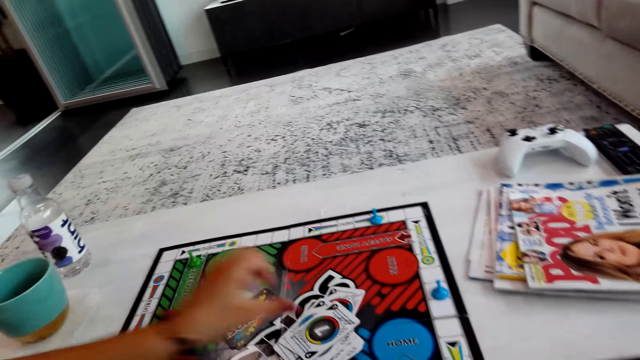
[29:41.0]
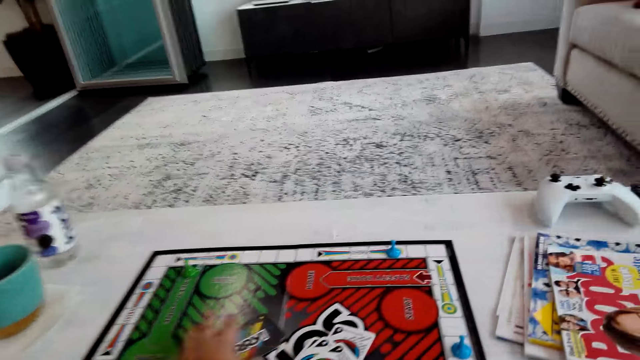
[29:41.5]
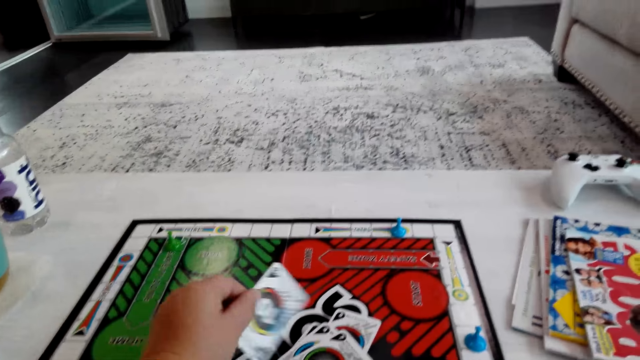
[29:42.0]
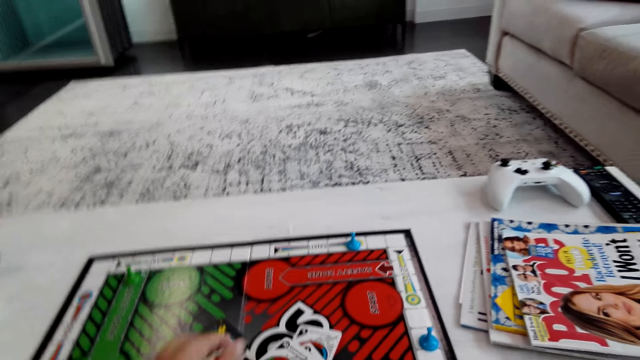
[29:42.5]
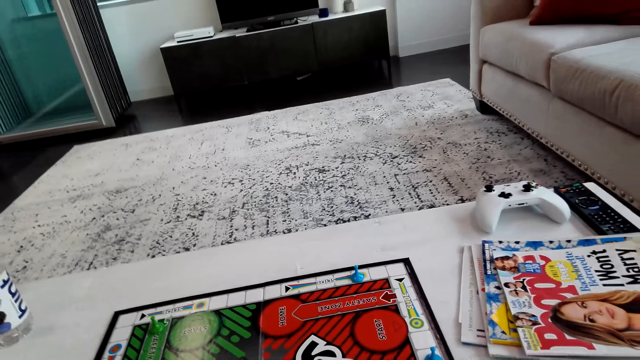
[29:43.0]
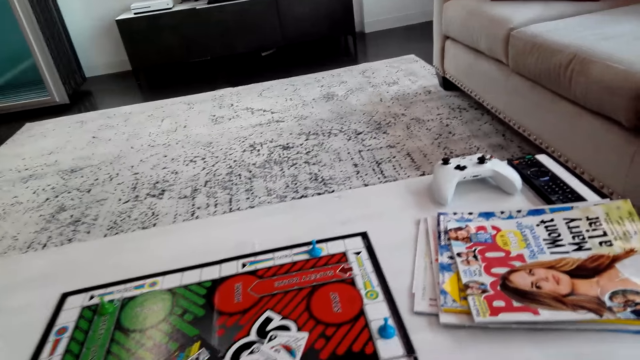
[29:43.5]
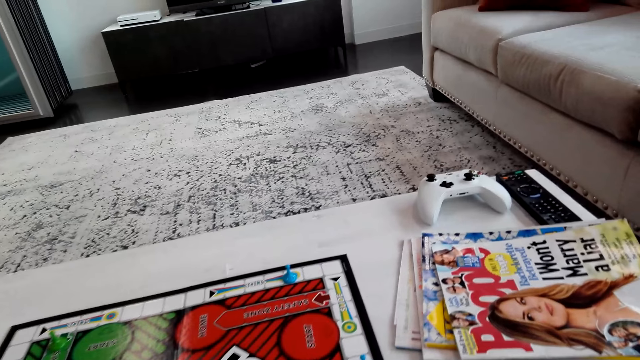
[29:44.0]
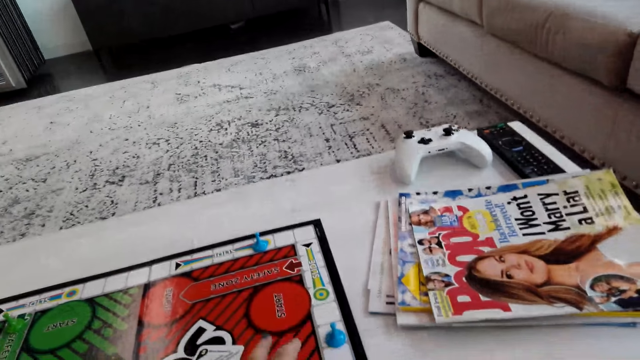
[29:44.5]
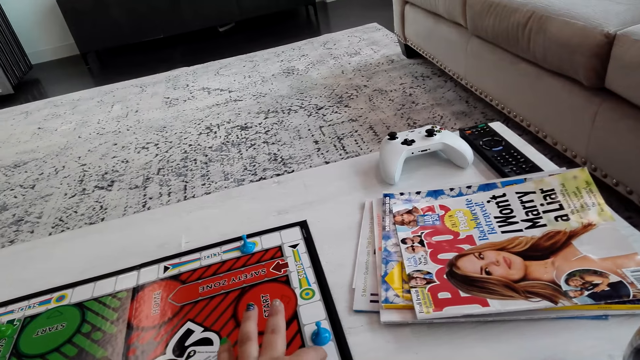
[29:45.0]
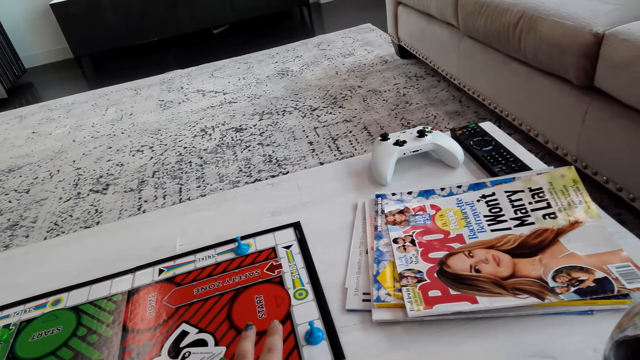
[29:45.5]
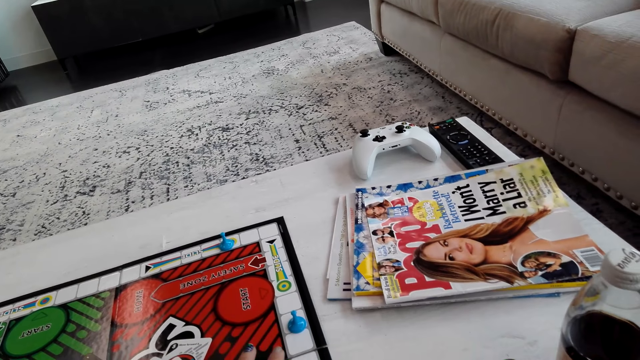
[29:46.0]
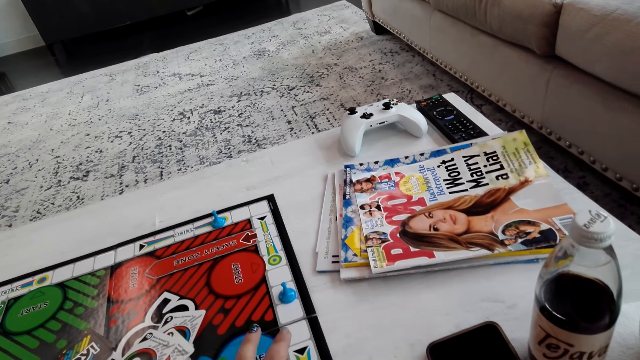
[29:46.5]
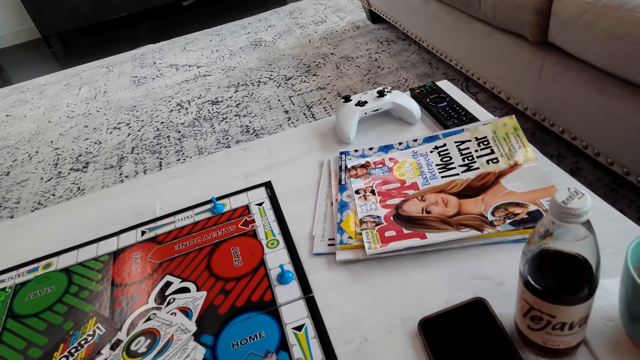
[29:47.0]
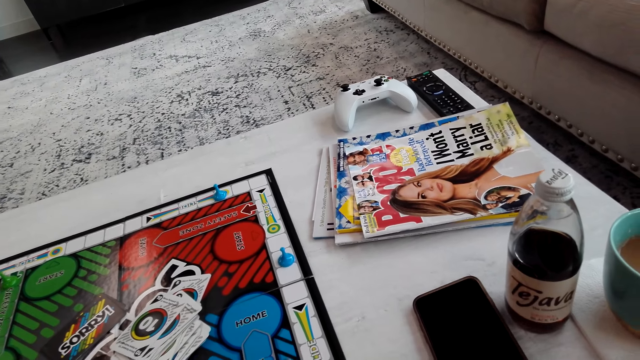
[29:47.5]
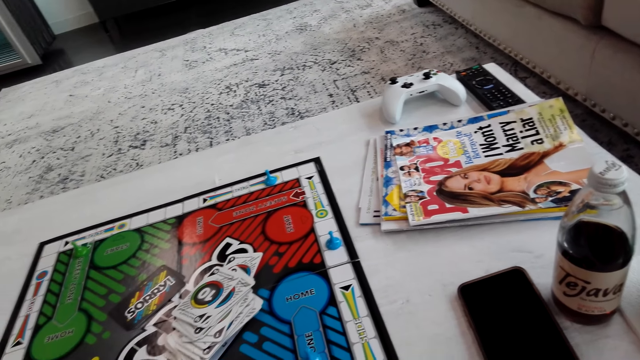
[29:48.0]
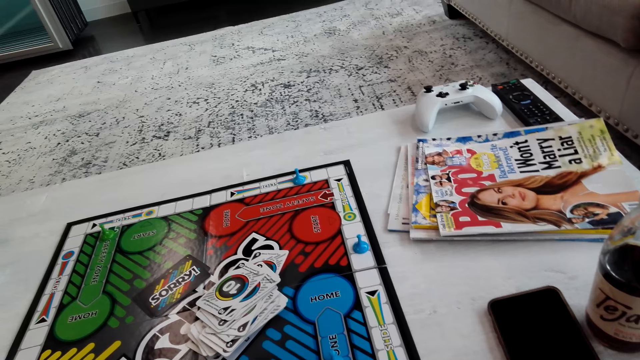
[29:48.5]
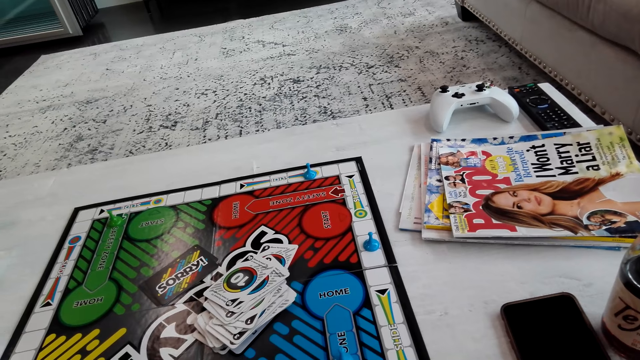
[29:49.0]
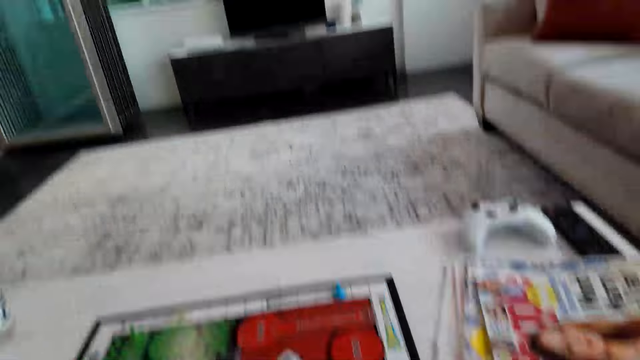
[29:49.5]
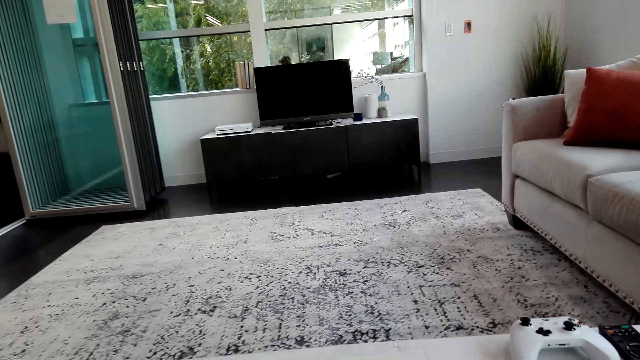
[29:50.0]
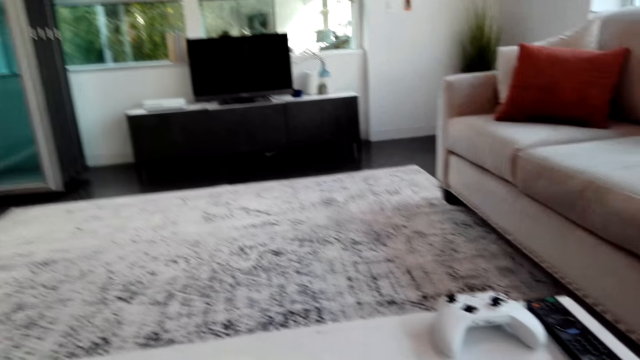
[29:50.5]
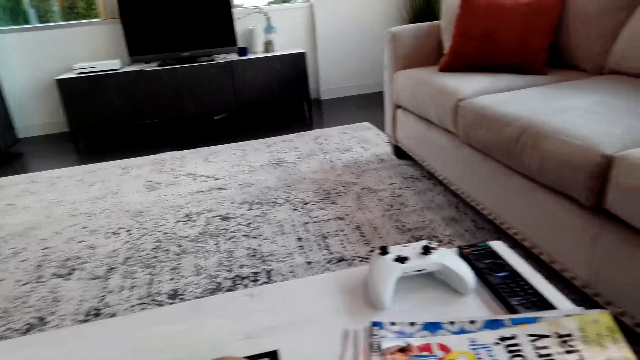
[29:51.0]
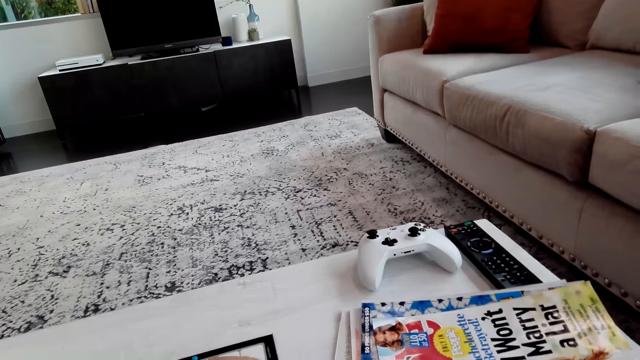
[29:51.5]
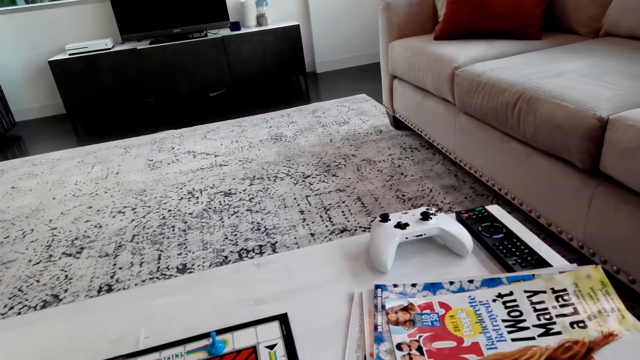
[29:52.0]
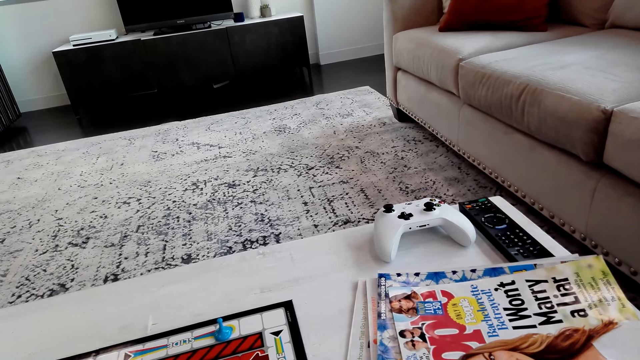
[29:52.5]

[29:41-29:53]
A lady puts a card on the board. The camera wearer picks a card on the board. They turn the card. They put the card on the board. They count spaces on the board.

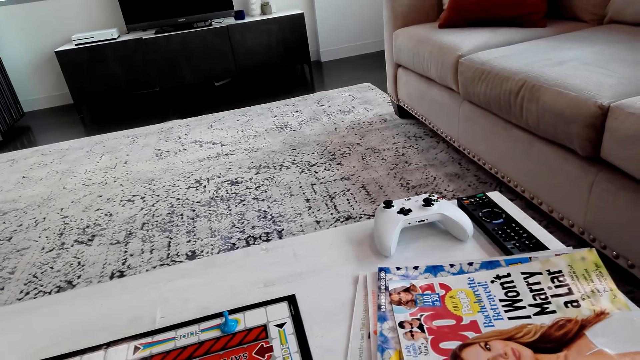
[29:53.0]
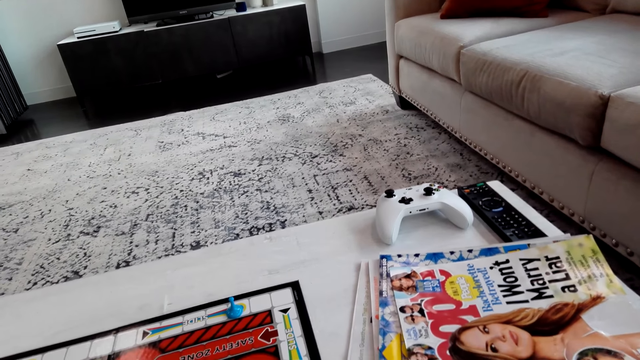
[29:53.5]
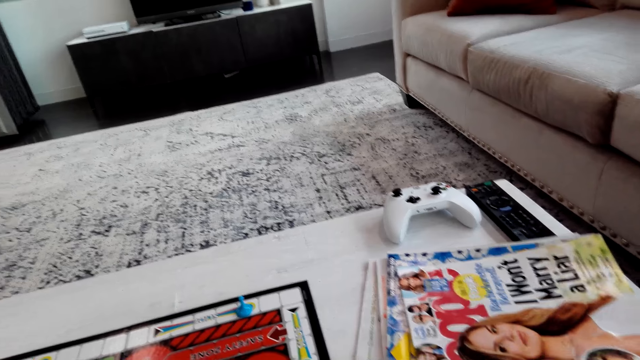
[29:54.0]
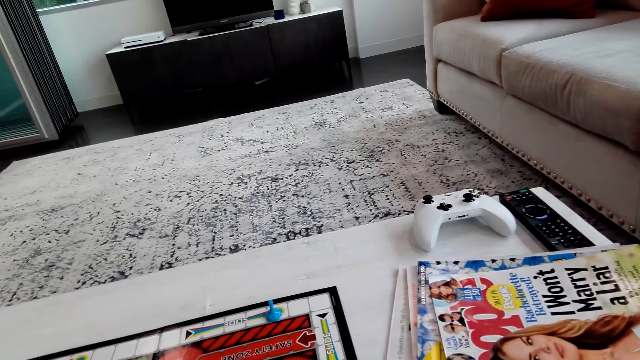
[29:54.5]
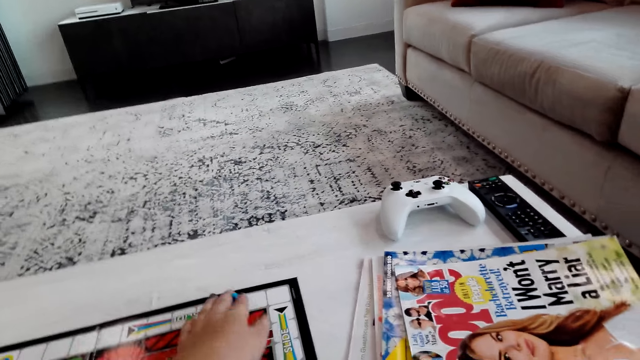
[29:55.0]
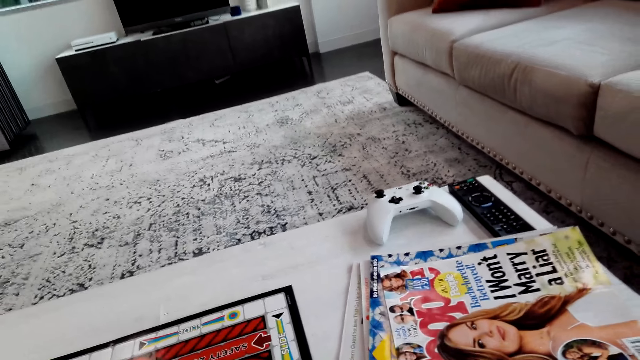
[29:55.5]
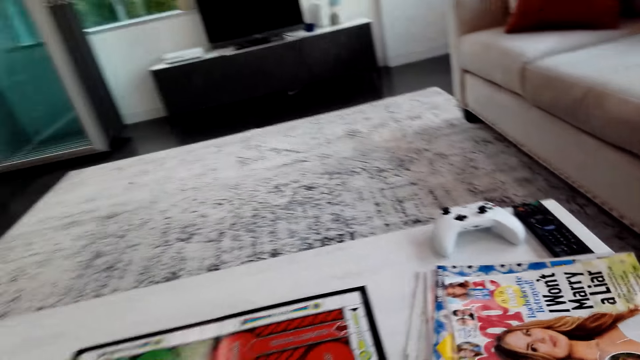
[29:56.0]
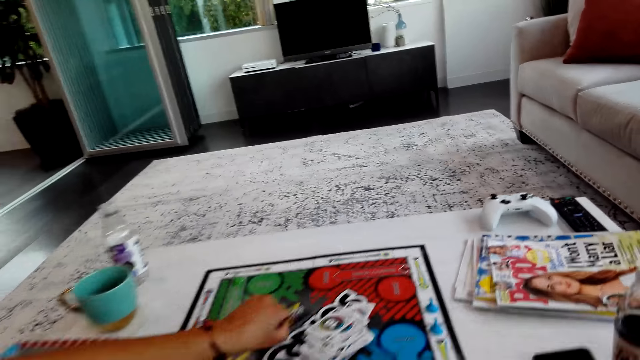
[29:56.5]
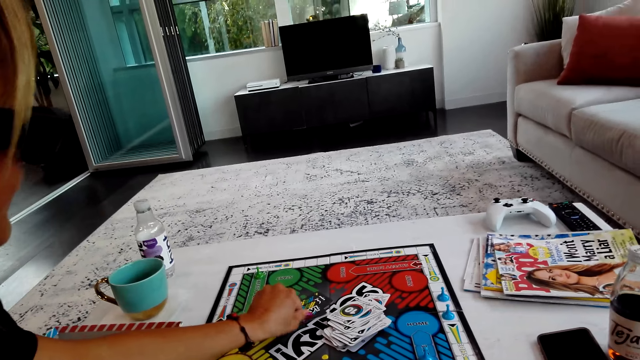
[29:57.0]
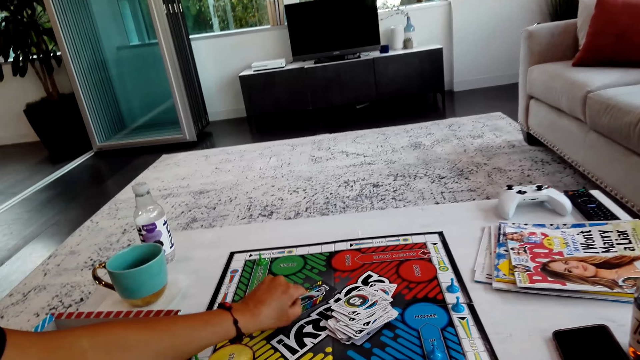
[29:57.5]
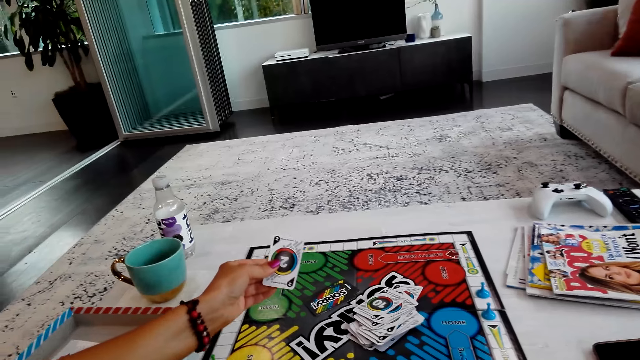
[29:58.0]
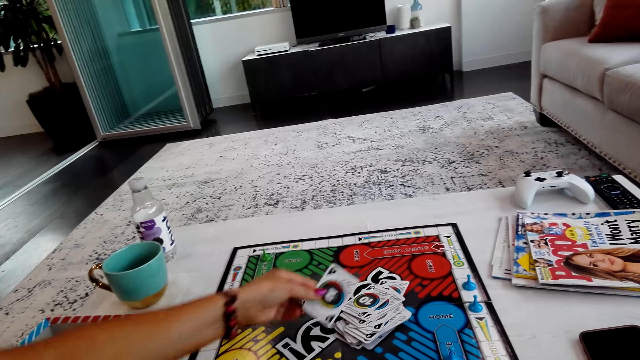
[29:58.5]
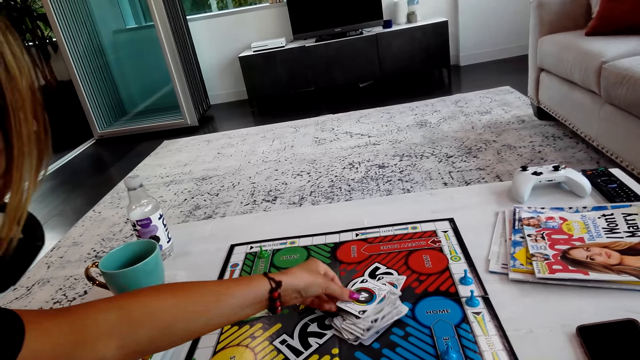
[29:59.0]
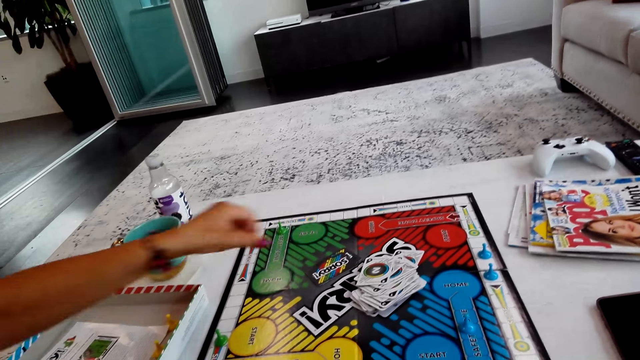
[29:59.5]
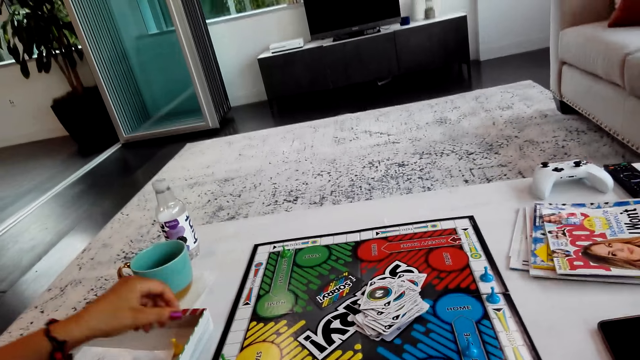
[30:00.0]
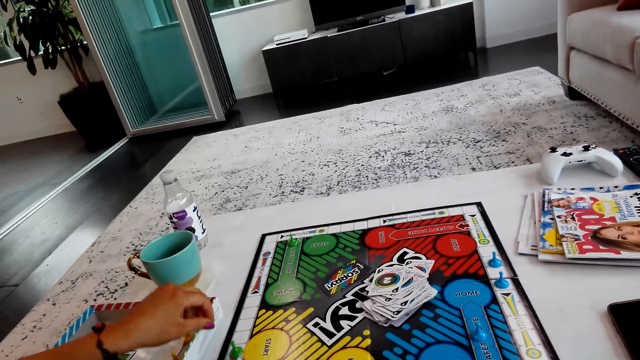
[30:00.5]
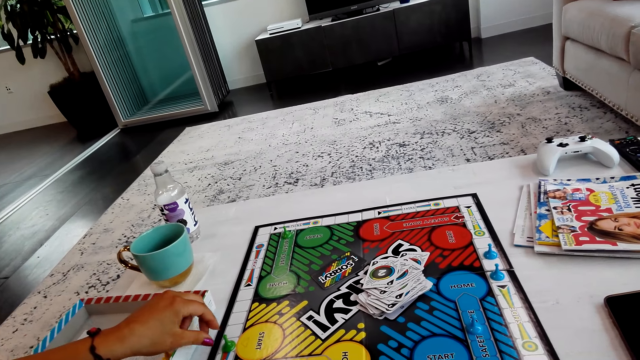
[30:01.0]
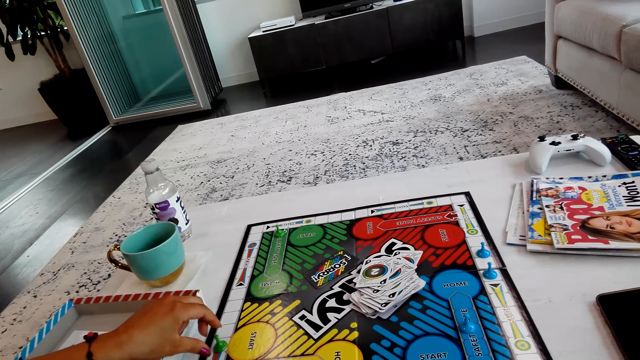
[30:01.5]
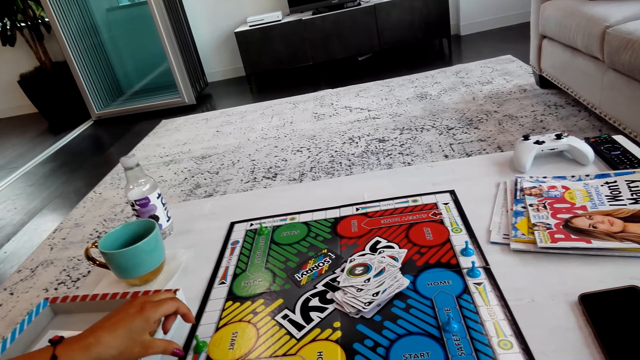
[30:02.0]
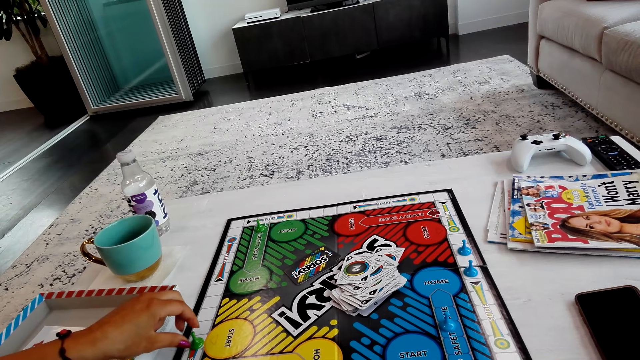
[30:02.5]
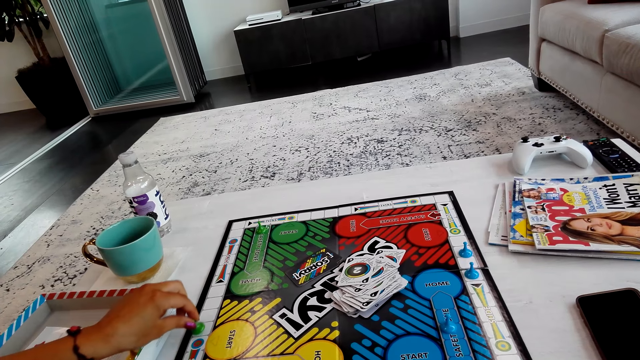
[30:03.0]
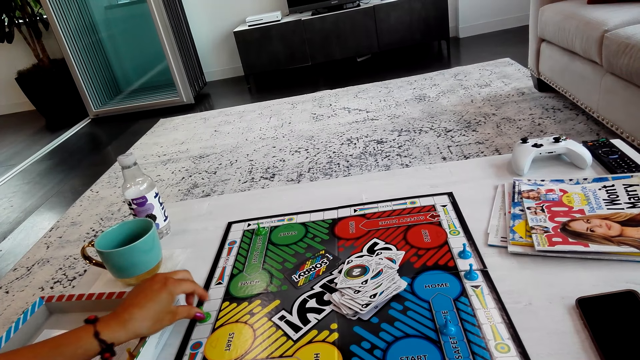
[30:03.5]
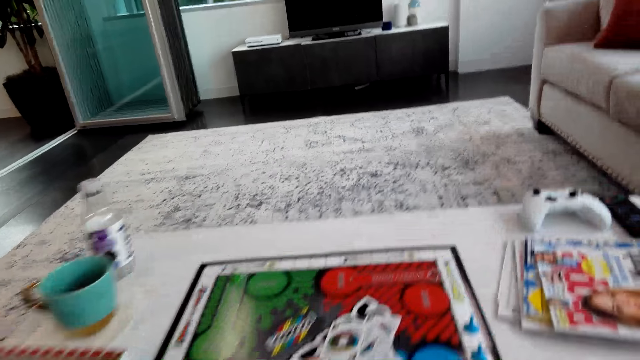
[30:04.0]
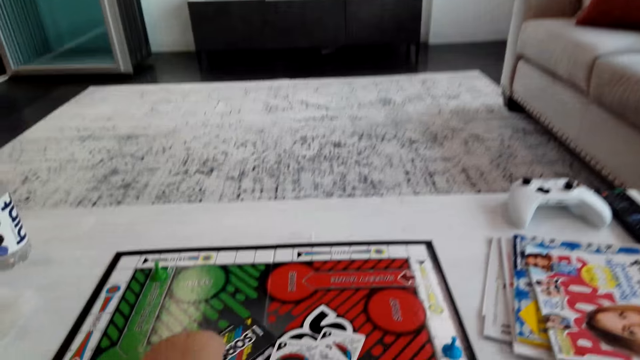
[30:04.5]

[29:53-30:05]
The camera wearer moves a pawn on the board. They play the board game. A lady picks a card on a board. The lady turns the card and puts the card on the board. The lady moves a pawn on the board and plays the board game.
